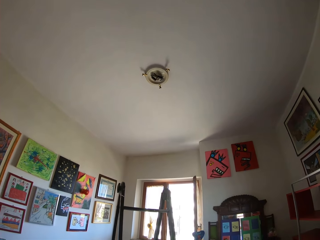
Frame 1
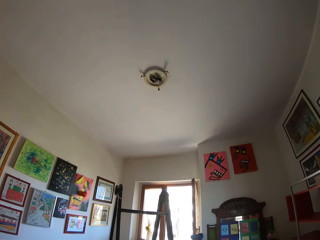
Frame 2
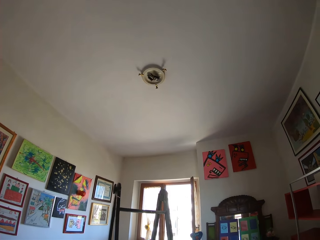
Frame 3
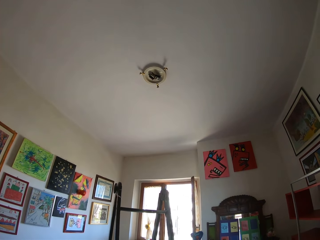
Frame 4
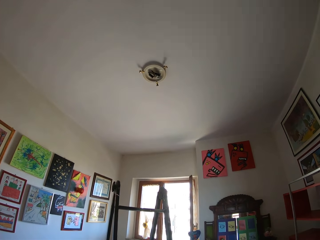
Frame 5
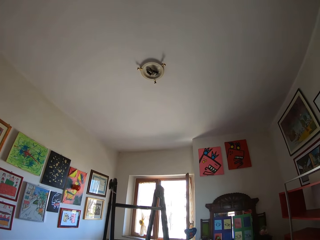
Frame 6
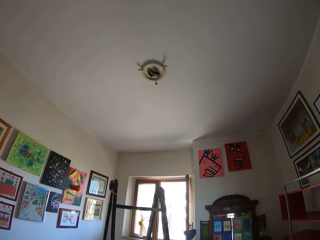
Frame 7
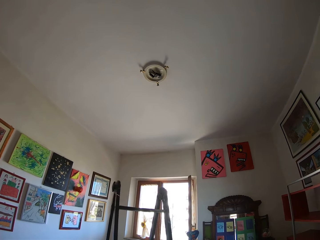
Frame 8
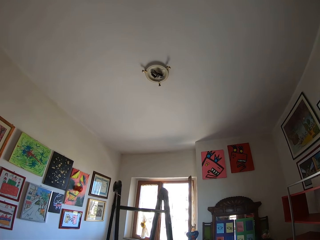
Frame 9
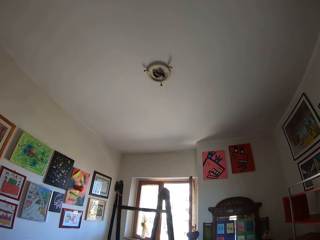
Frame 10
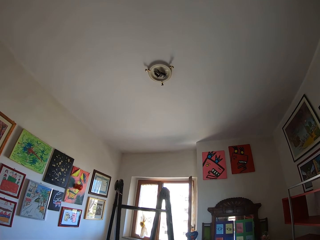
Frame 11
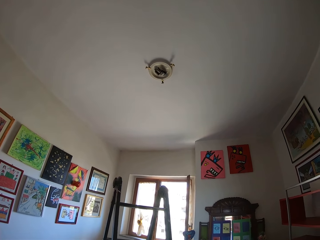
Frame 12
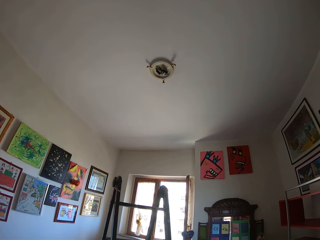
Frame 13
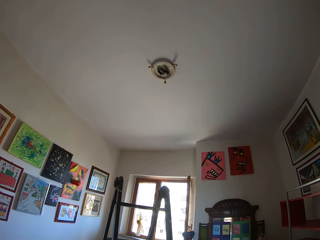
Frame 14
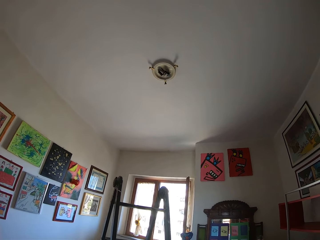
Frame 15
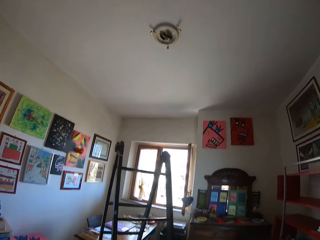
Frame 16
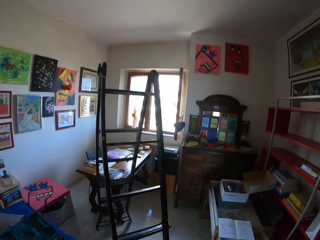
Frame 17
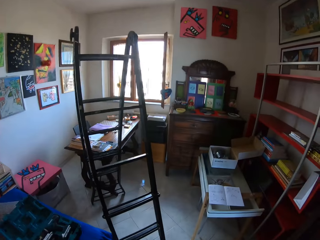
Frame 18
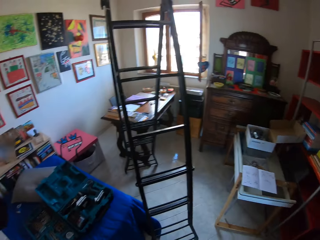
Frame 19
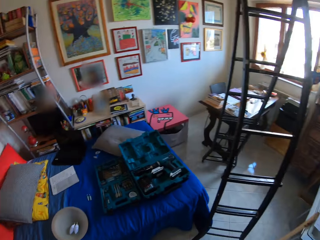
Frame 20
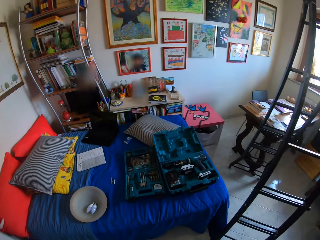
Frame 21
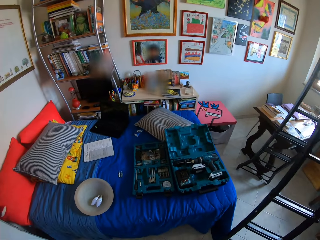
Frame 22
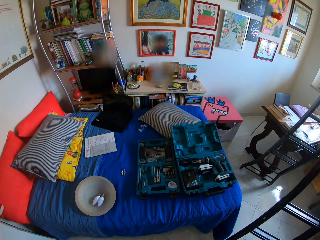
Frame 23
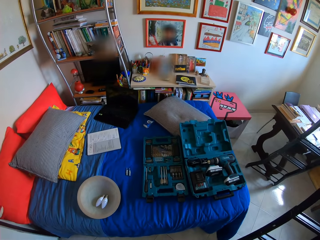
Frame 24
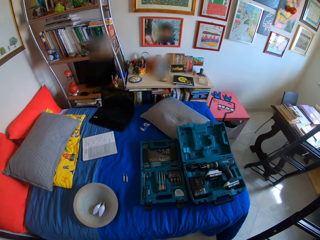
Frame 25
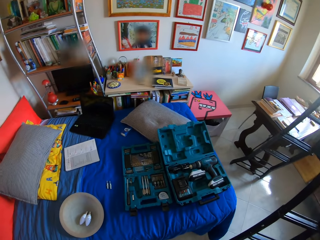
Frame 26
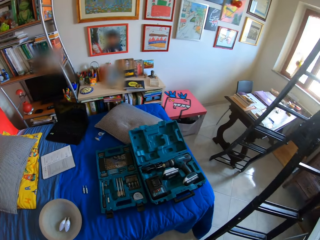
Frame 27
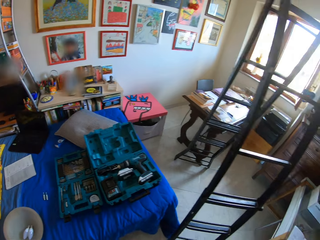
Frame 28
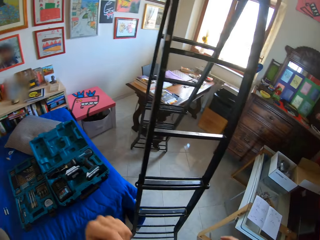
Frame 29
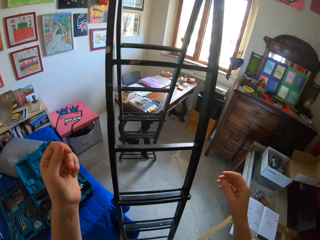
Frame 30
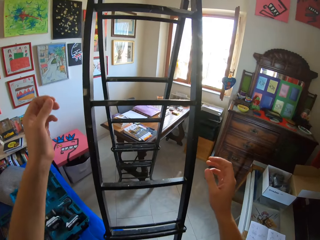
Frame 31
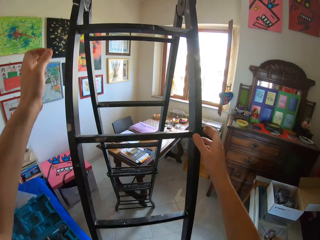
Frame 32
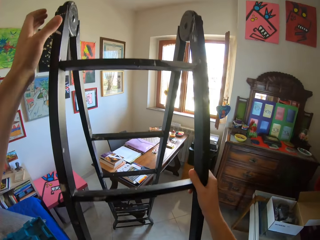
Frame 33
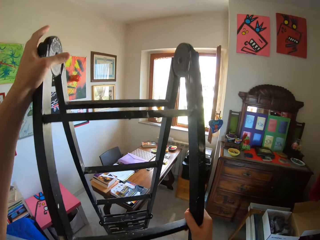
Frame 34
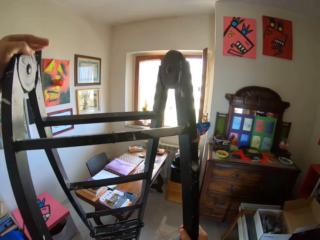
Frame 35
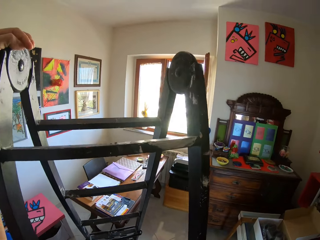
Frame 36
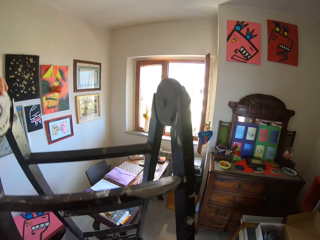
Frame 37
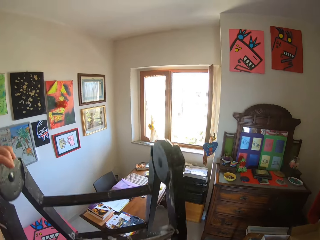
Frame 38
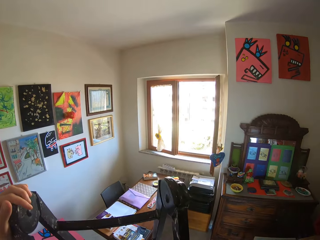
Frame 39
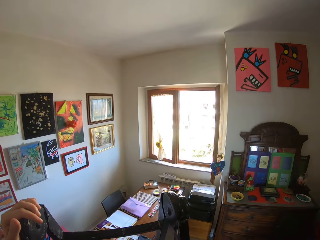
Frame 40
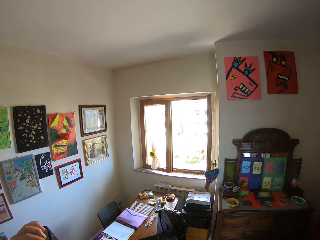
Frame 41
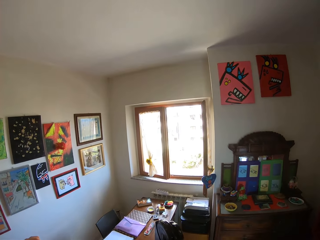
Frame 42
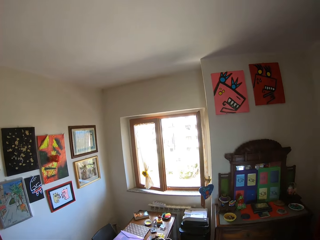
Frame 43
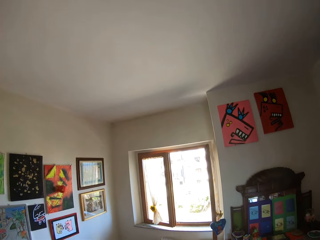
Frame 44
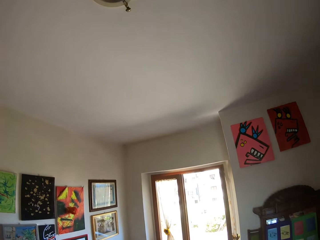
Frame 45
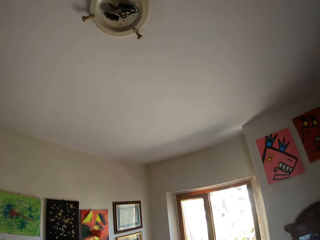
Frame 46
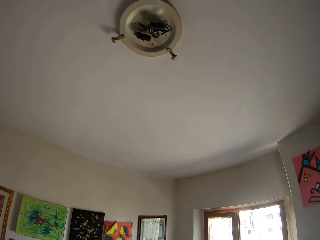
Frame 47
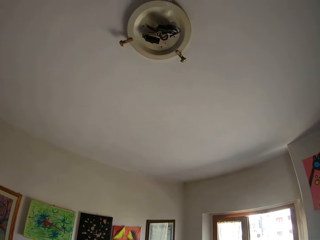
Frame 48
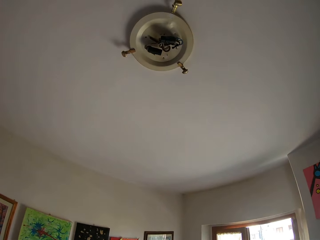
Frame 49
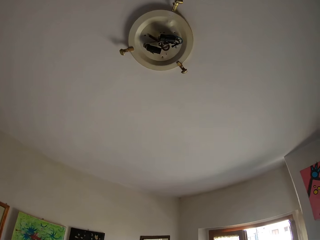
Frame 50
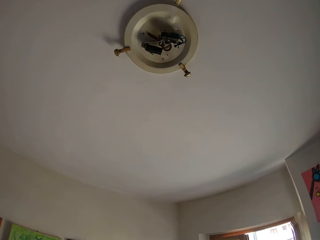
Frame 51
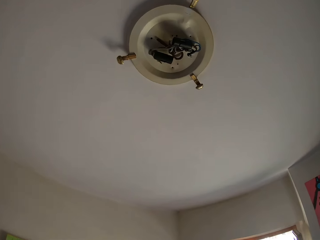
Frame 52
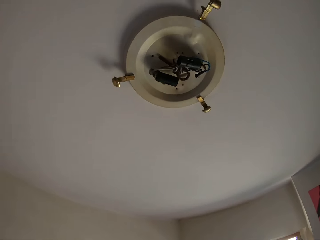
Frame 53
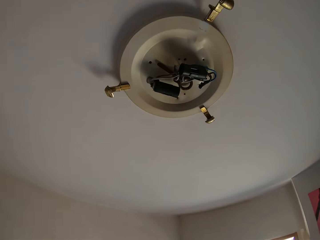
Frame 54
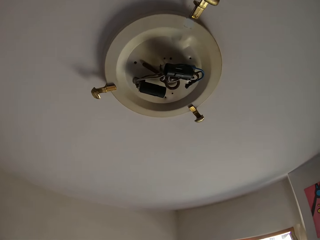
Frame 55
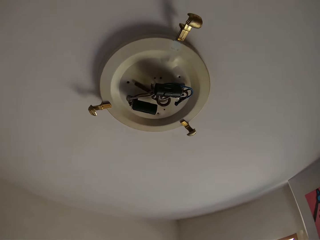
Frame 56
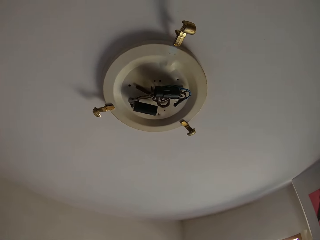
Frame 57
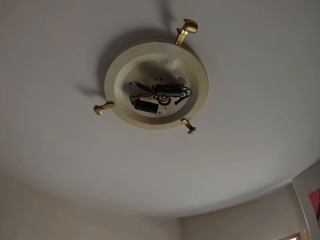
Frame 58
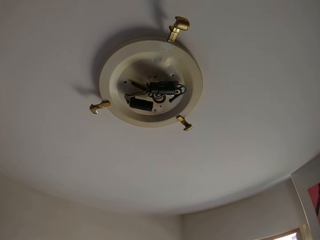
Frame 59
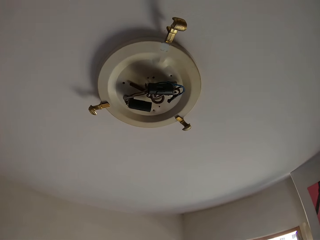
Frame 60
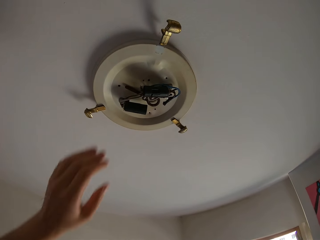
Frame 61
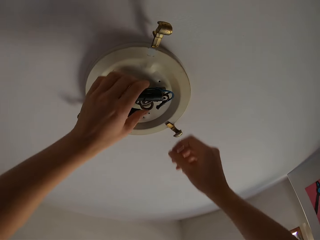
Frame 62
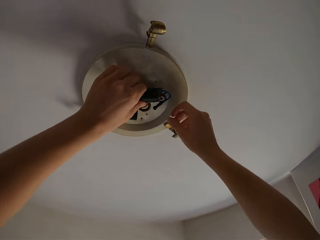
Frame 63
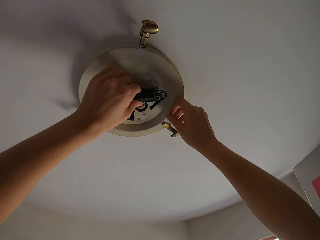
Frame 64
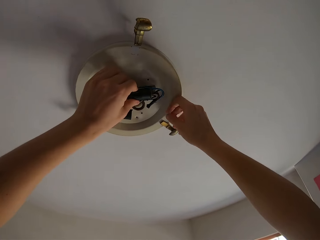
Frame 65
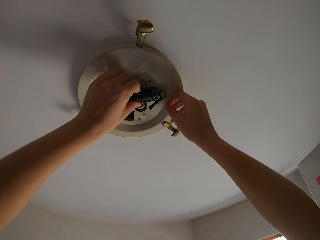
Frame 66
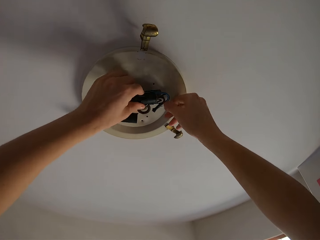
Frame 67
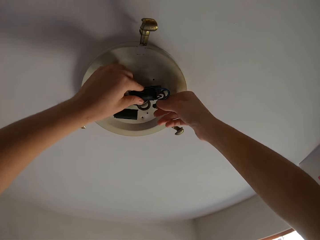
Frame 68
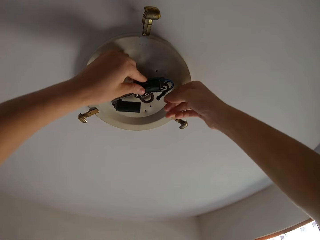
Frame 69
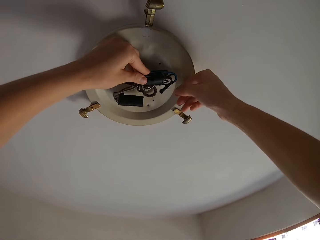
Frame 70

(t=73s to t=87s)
The camera wearer climbs the aluminum ladder. They operate the chandelier.

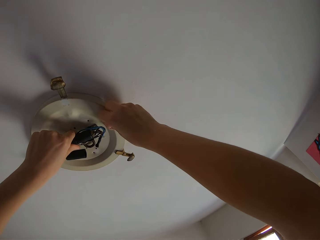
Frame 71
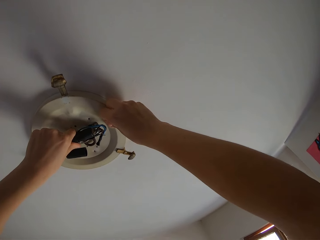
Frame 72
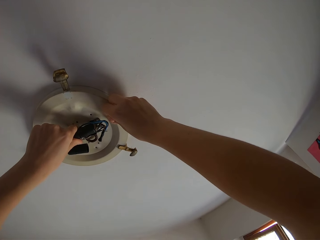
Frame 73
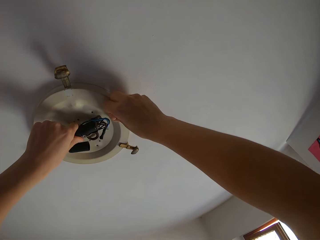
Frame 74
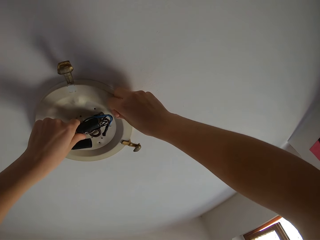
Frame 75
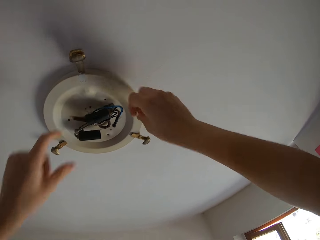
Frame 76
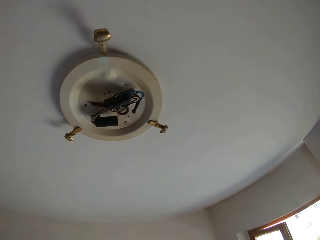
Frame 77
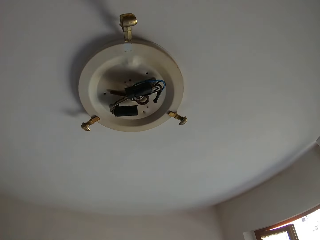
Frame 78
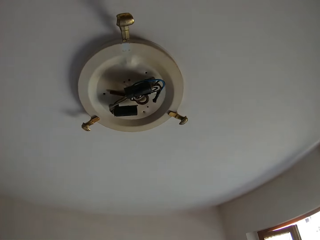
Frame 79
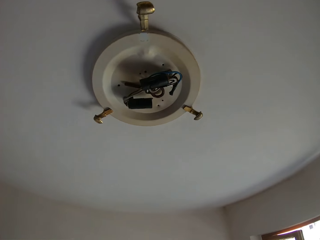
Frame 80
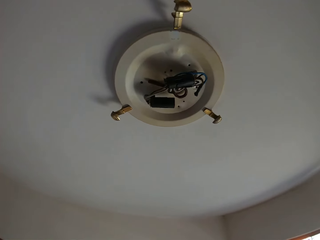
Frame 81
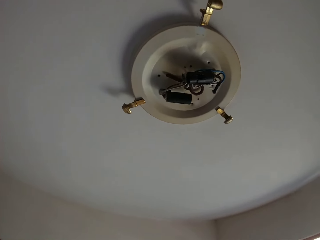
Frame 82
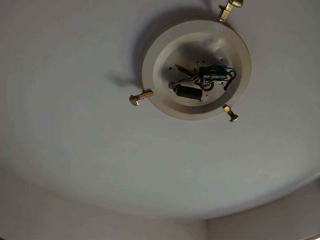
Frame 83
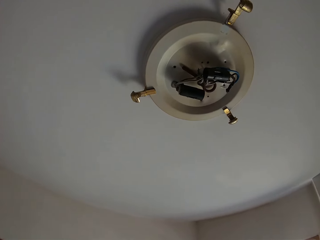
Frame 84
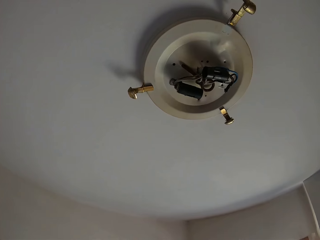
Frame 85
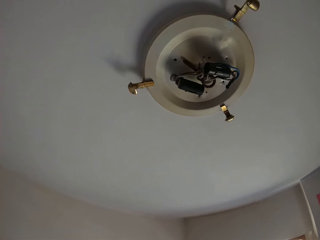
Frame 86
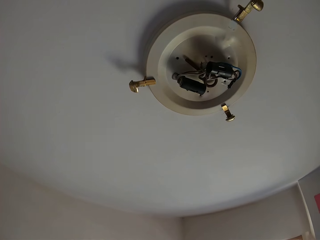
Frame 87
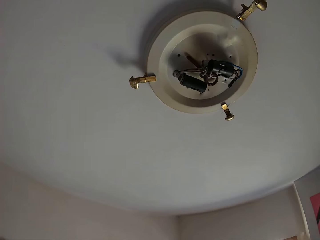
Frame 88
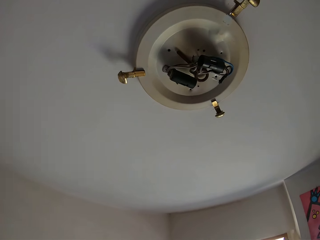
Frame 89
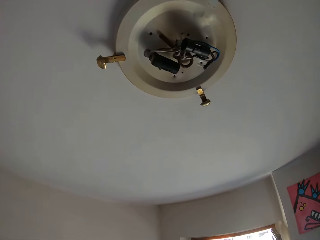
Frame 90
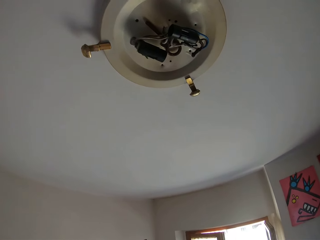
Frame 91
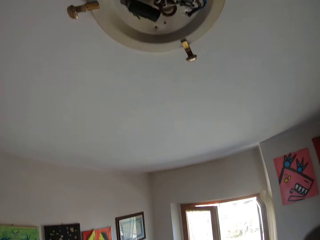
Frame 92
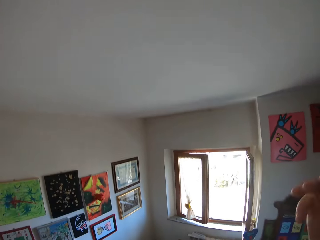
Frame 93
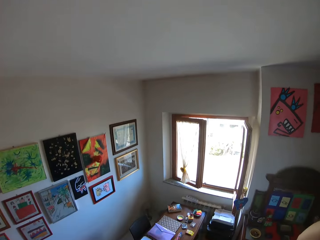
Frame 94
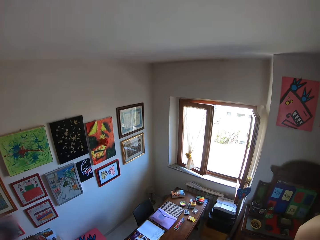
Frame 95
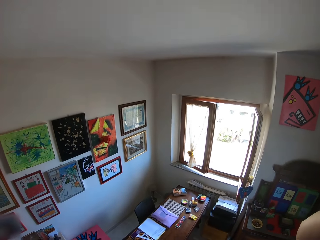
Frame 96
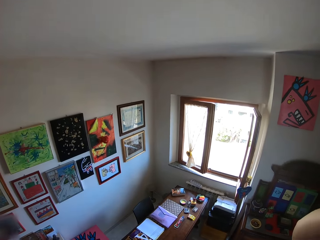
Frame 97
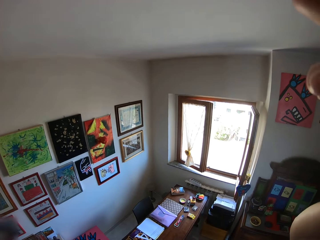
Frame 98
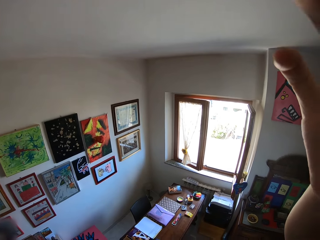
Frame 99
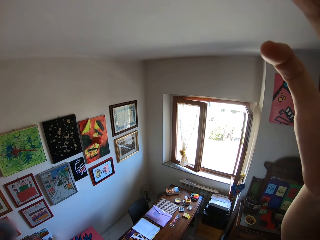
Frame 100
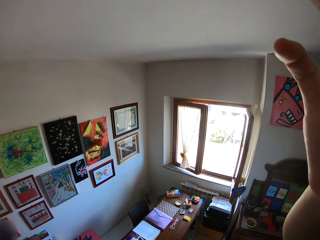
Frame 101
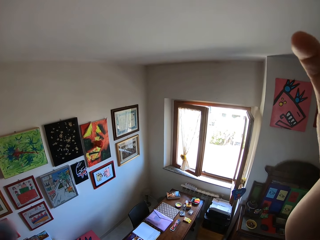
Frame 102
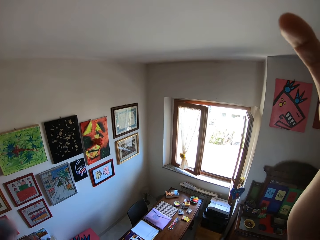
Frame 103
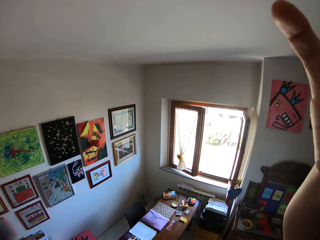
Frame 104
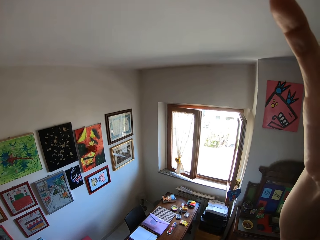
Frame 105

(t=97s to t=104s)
The camera wearer looks at the chandelier. They adjust the camera with the right hand. They raise a hand.
